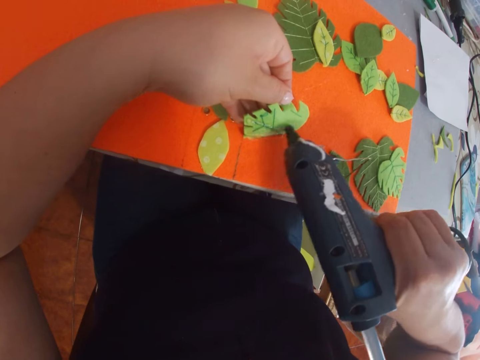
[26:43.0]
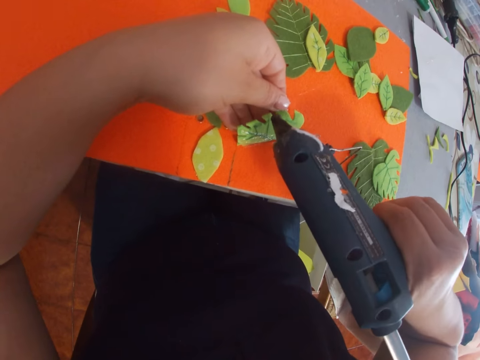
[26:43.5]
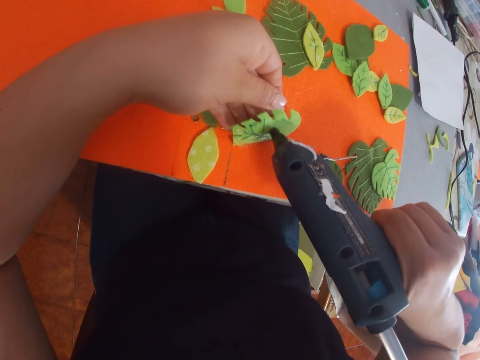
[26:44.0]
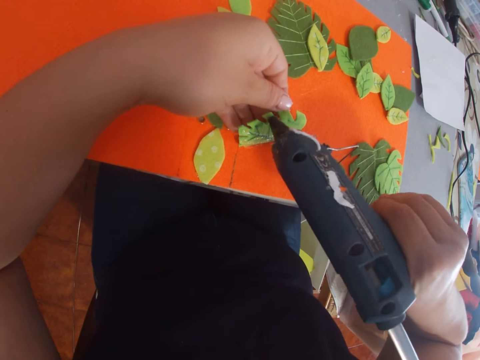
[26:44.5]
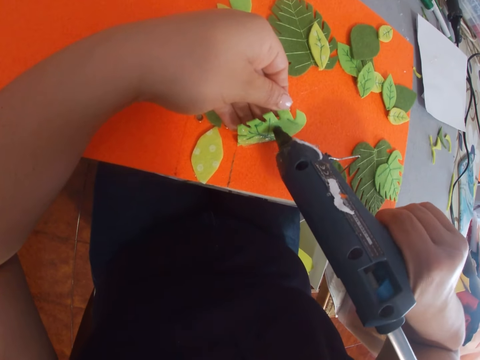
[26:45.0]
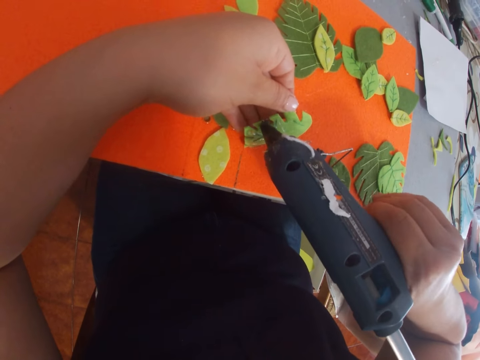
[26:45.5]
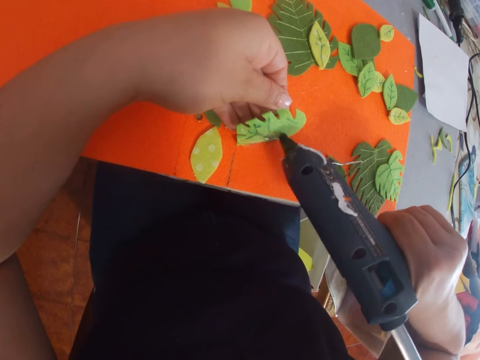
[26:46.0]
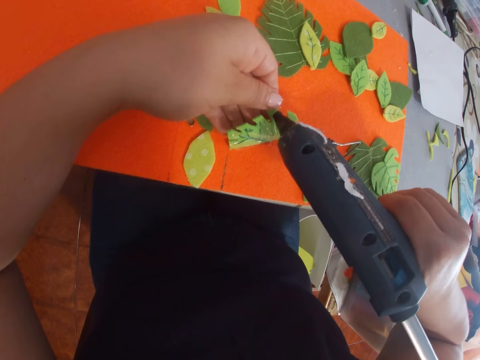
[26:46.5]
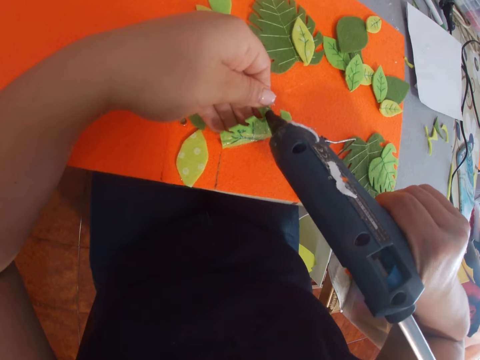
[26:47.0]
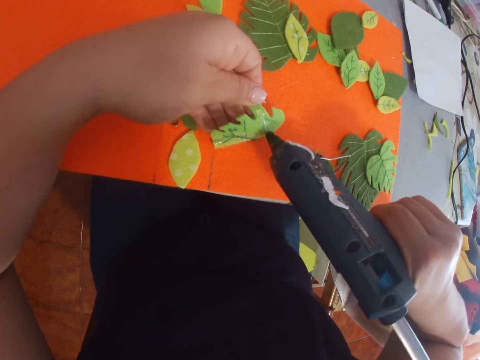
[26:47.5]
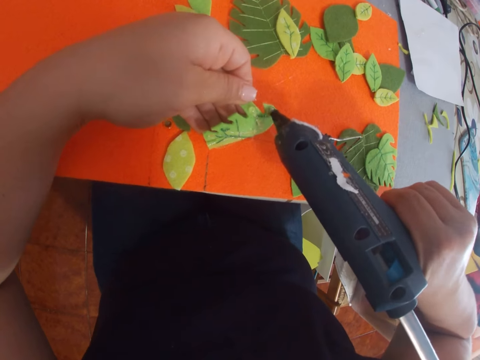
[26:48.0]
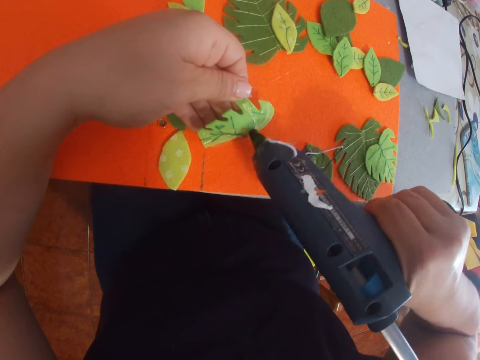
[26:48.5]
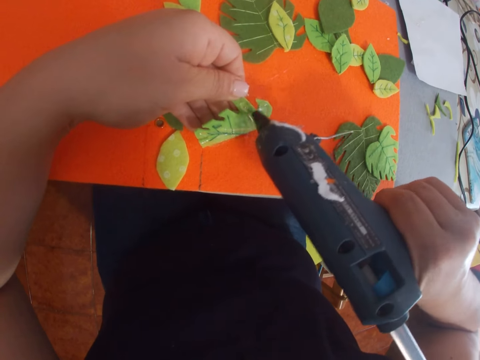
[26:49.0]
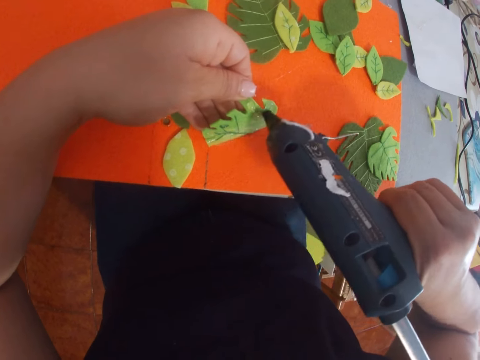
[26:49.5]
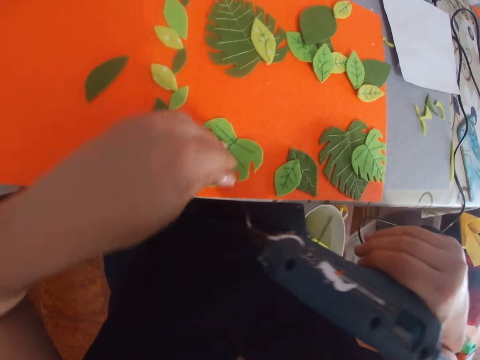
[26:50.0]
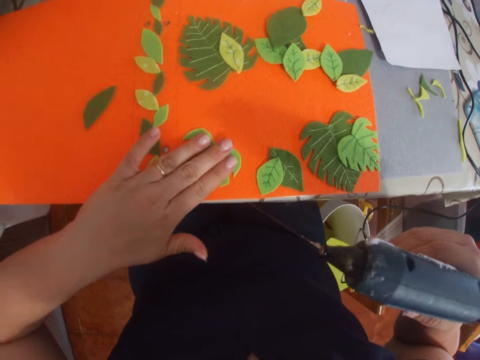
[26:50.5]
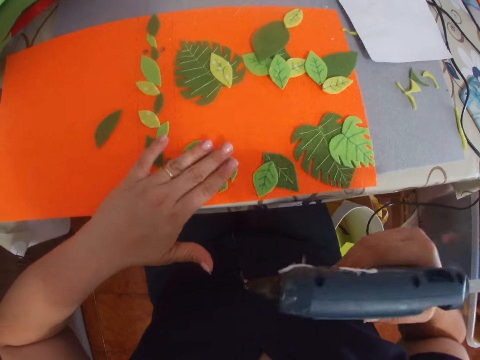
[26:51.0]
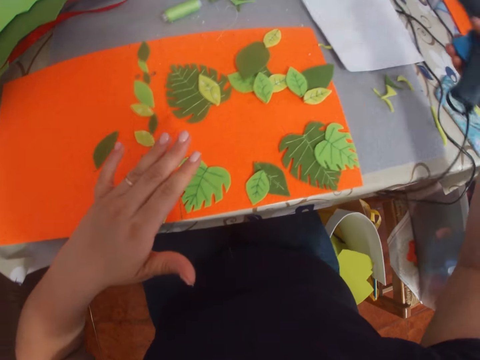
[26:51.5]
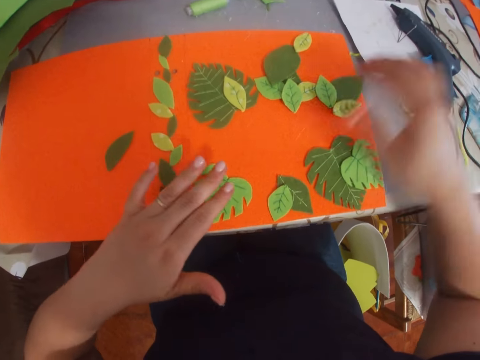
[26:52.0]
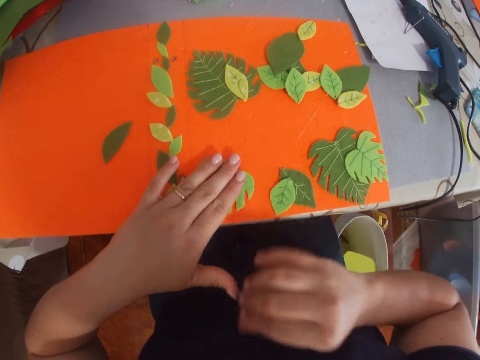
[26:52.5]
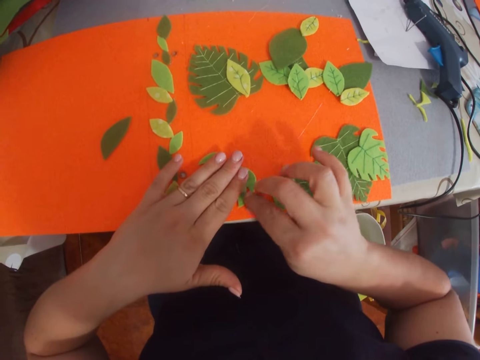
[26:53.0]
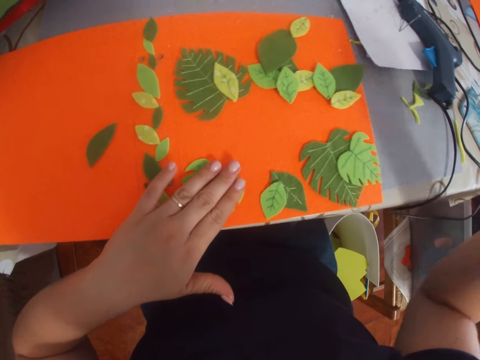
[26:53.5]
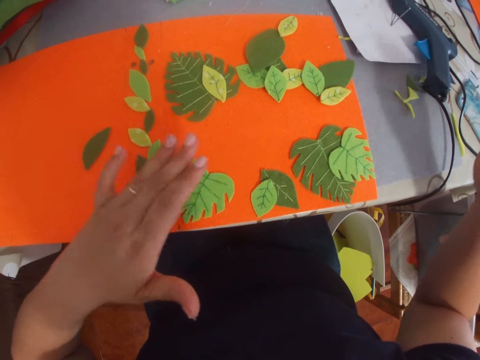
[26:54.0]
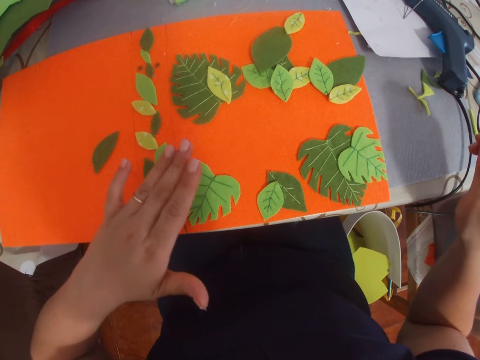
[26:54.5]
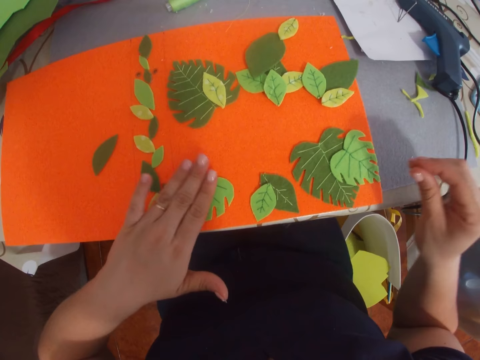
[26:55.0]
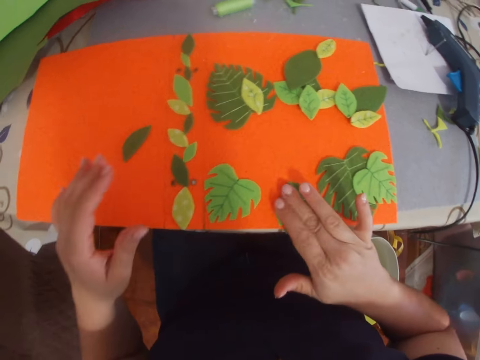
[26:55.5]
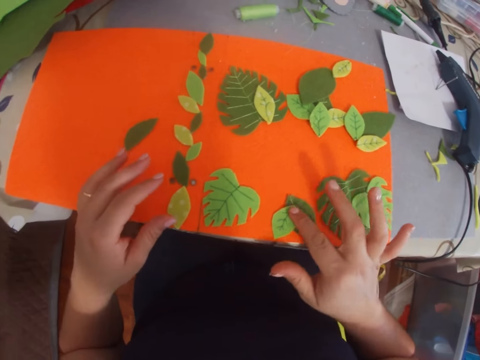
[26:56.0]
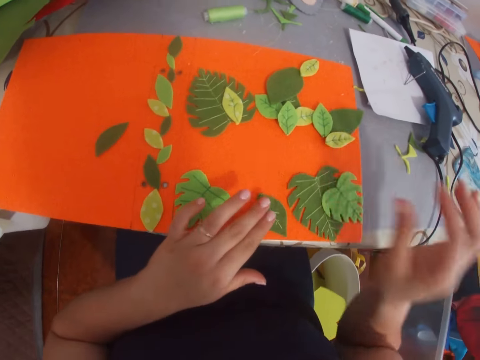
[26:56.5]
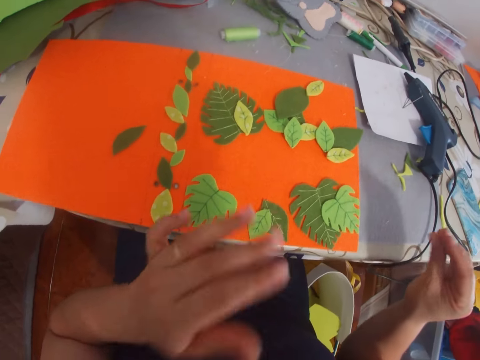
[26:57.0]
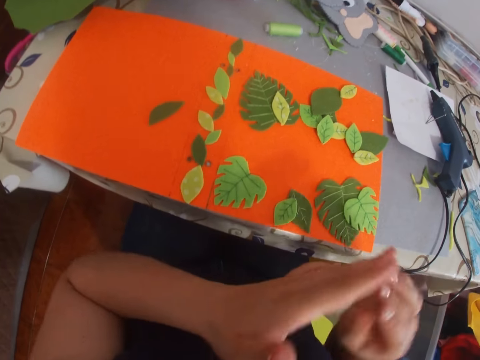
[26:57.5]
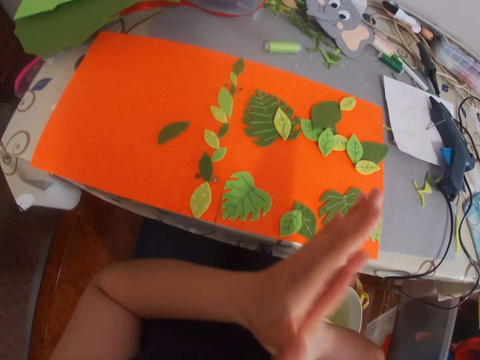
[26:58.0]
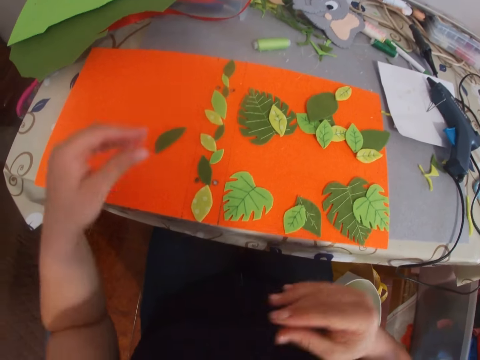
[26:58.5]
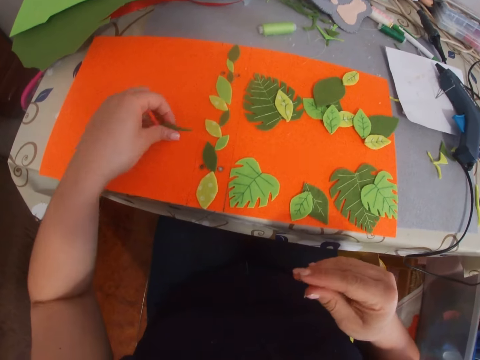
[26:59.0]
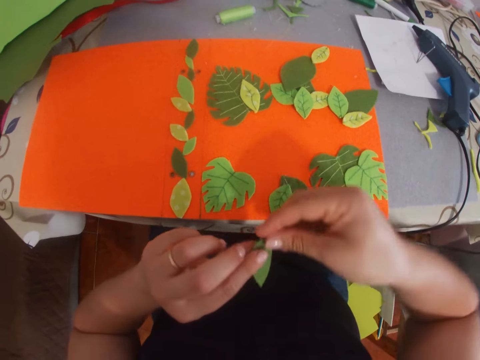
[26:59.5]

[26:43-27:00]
The camera wearer presses the leaf on the piece of paper. She sticks a craft paper. She places the glue gun on the table. She removes the glue from the piece of paper. She sticks the craft paper. She rubs her hands together. She picks the leaf from the piece of paper.

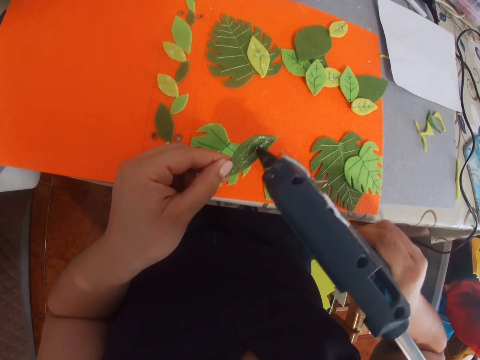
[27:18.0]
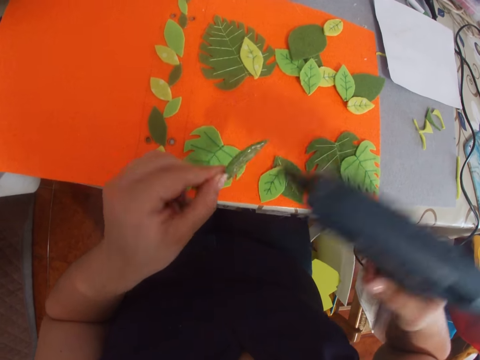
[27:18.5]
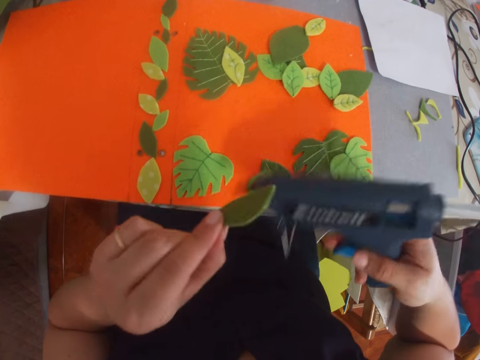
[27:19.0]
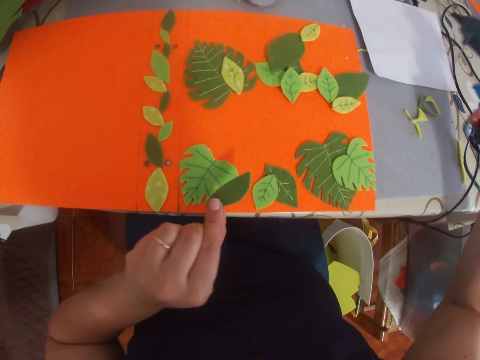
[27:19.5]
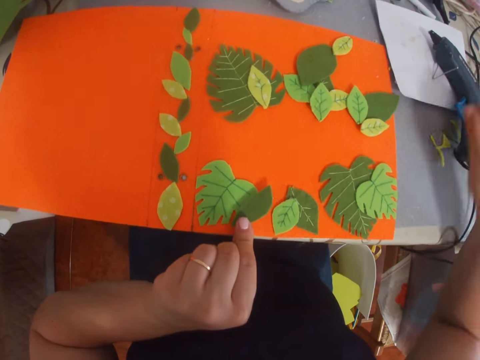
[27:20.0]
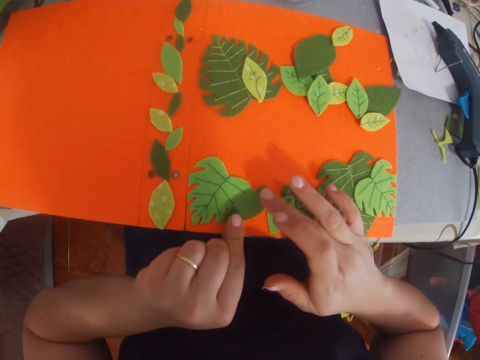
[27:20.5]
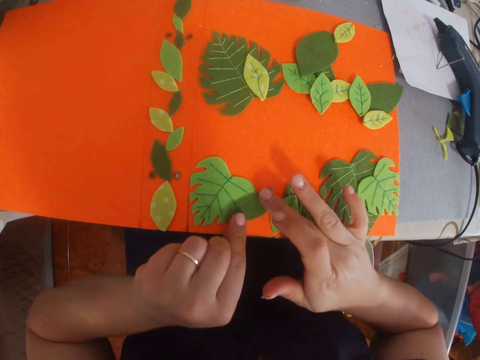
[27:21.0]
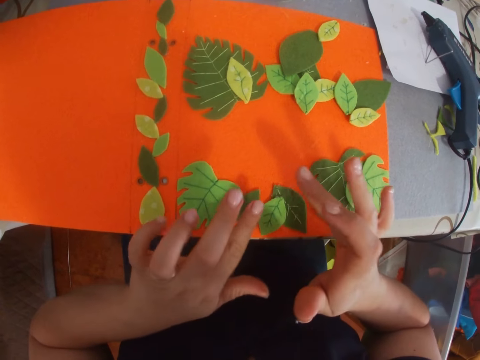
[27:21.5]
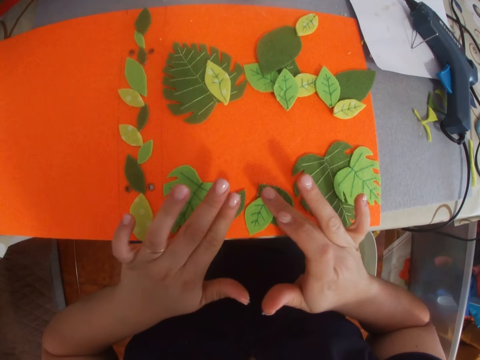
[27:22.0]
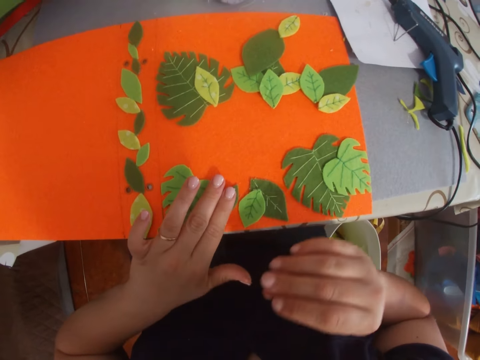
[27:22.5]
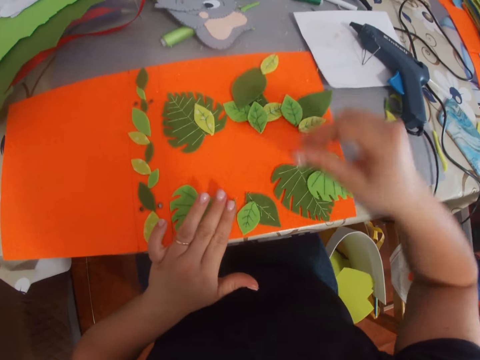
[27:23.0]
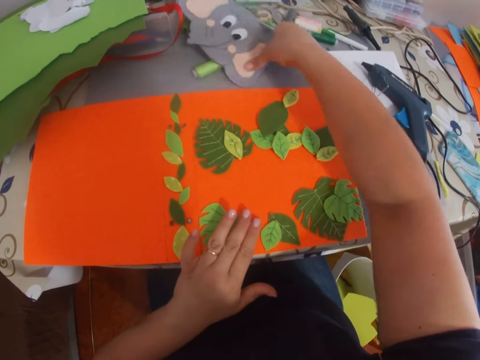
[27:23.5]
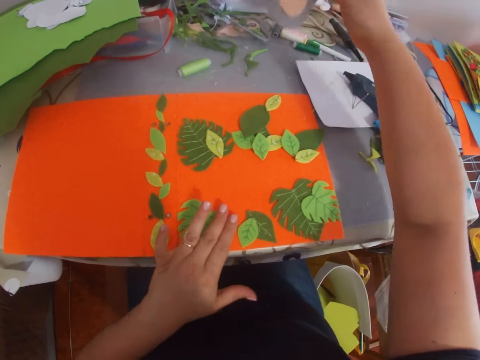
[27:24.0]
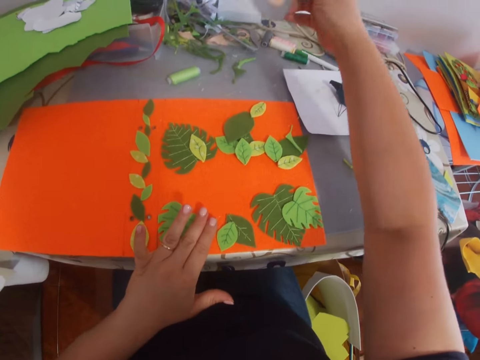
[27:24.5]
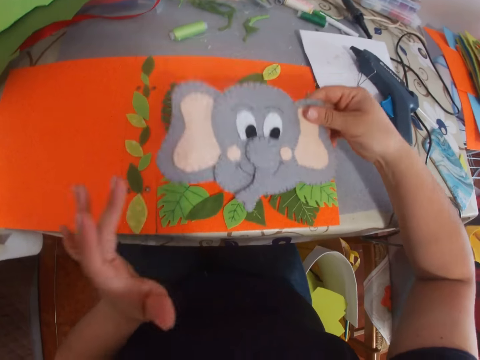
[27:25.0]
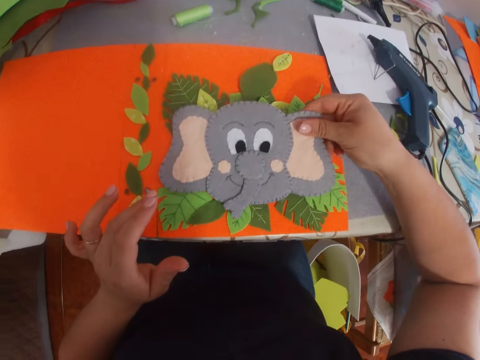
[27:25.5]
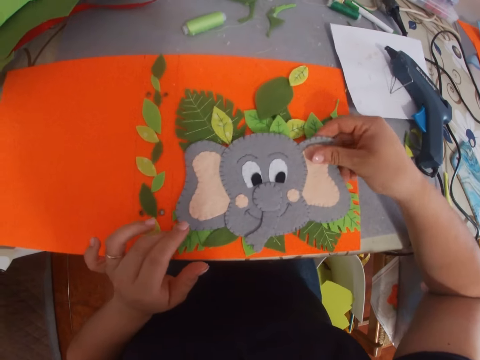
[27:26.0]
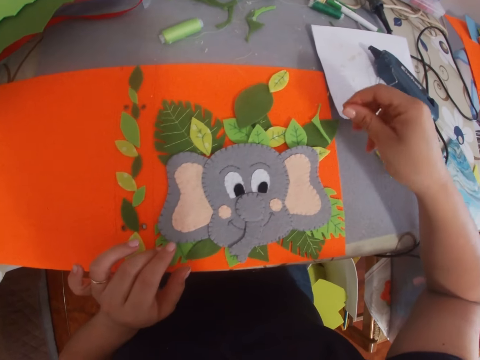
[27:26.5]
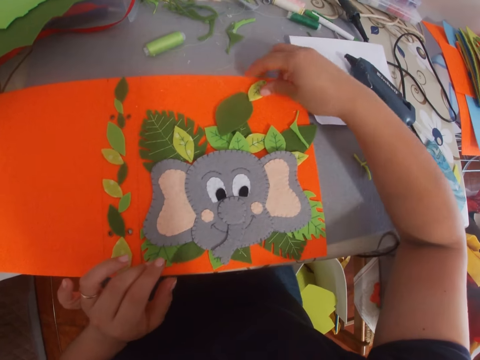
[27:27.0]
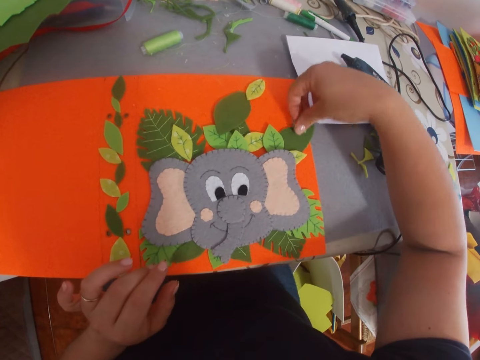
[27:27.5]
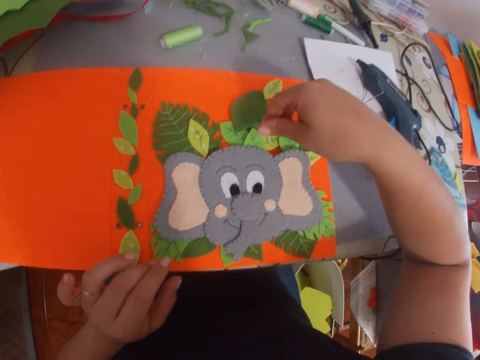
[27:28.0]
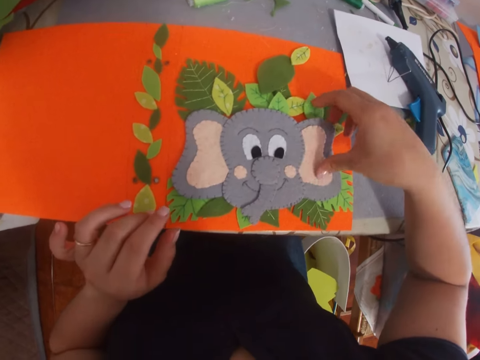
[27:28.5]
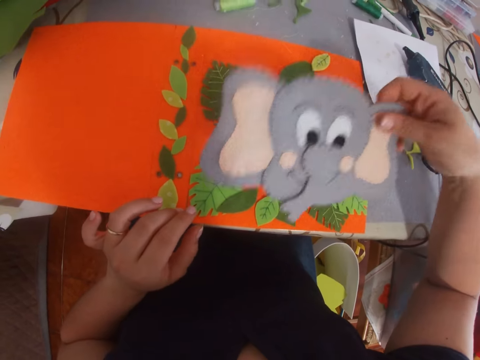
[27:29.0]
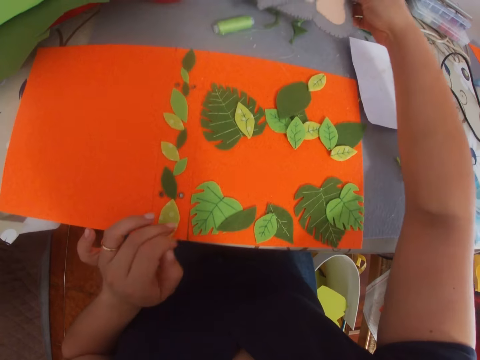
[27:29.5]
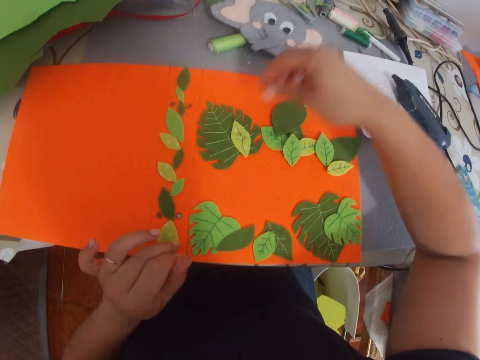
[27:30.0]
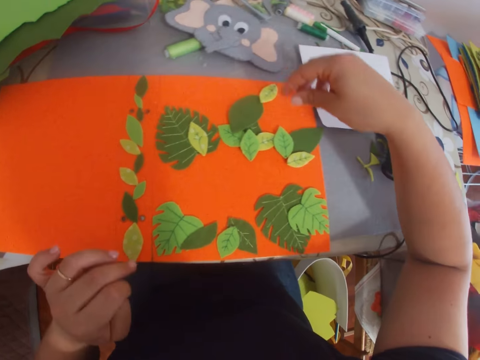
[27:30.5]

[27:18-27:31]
The camera wearer places the glue gun on the table. They stick the leaf or craft paper on the piece of paper. They pick a decorated paper or craft material from the table. They place the decorated paper on the piece of paper. They remove a leaf from the piece of paper. They throw the craft paper. They remove the decorated paper from the other paper. They pick the craft material. They drop the piece of decorated paper on the table.
